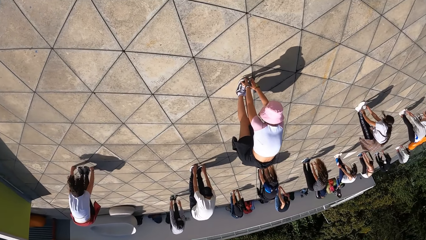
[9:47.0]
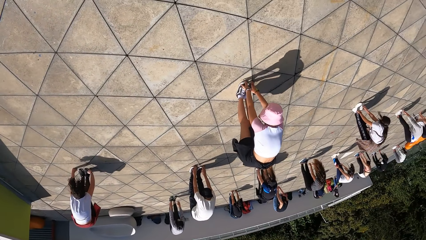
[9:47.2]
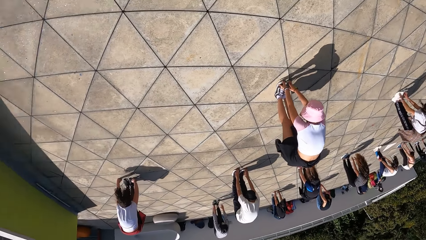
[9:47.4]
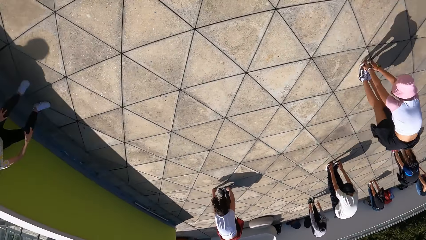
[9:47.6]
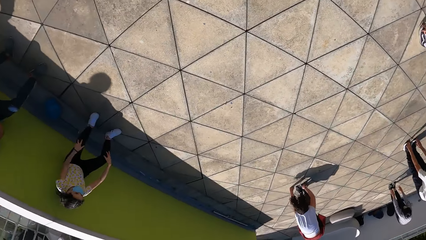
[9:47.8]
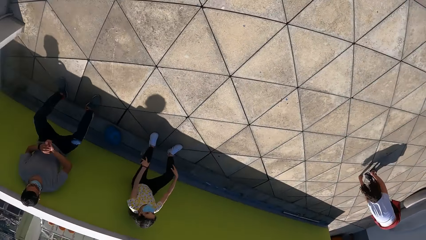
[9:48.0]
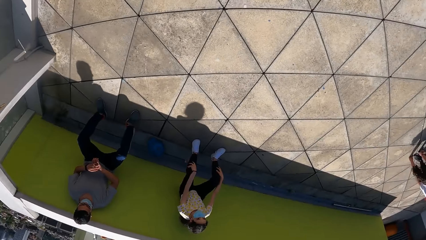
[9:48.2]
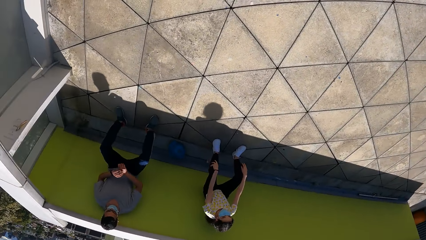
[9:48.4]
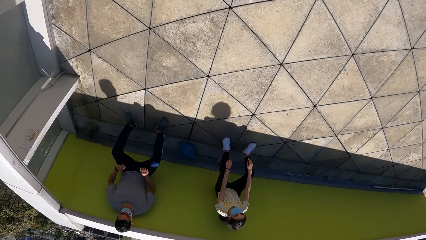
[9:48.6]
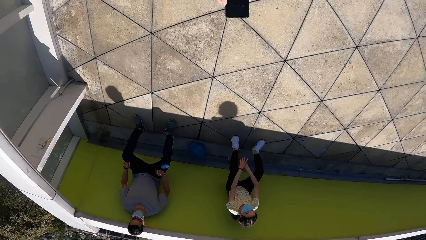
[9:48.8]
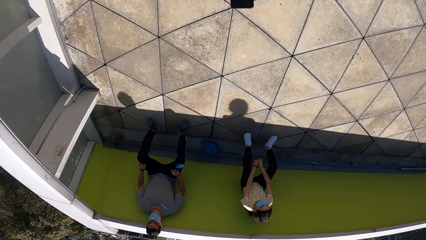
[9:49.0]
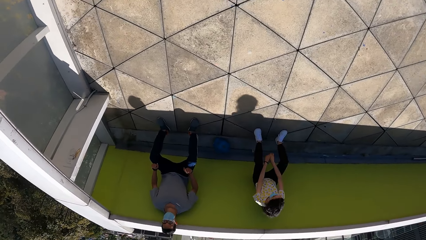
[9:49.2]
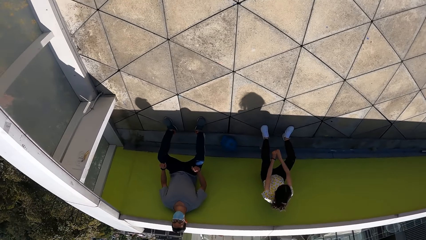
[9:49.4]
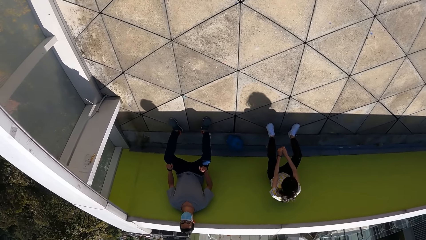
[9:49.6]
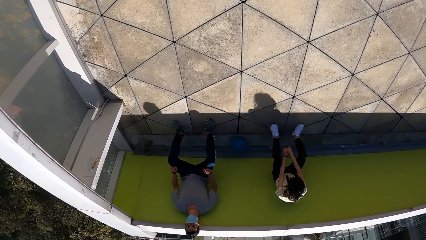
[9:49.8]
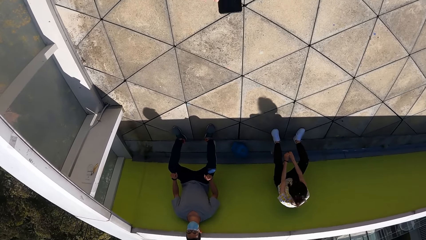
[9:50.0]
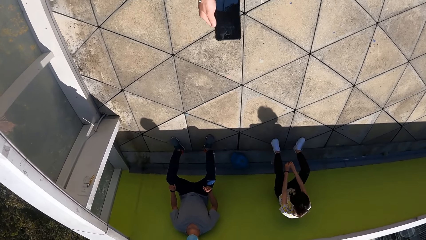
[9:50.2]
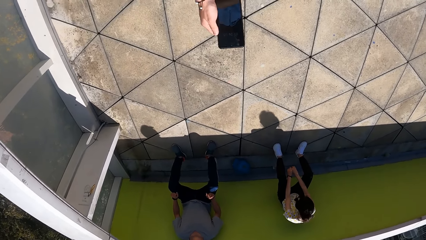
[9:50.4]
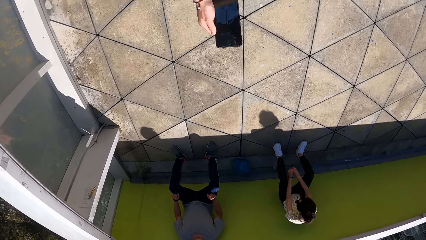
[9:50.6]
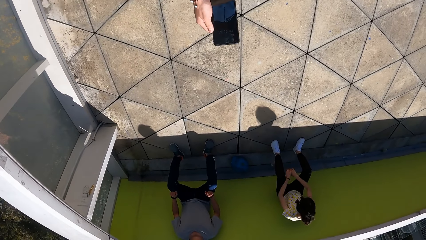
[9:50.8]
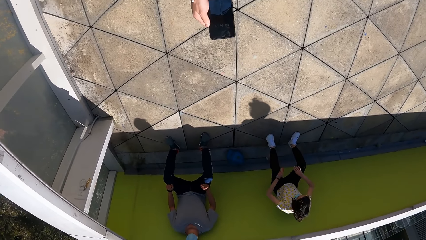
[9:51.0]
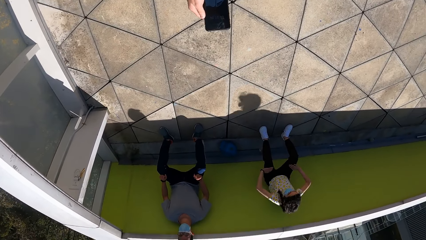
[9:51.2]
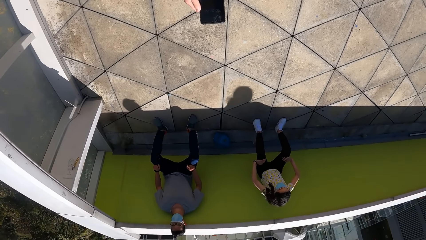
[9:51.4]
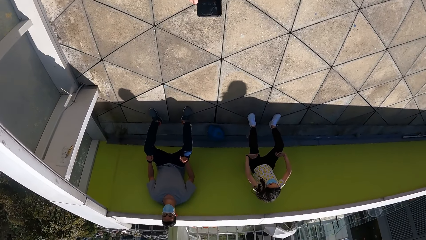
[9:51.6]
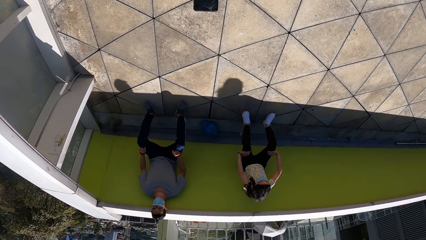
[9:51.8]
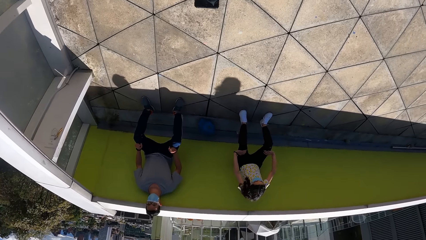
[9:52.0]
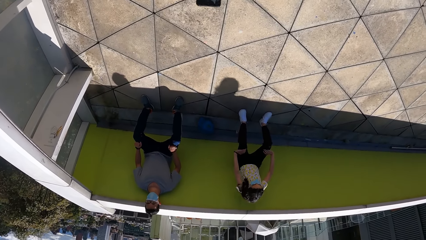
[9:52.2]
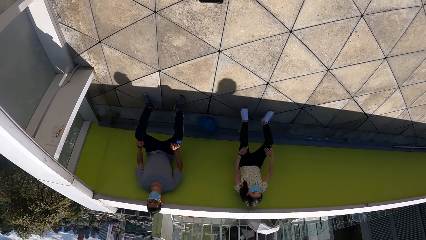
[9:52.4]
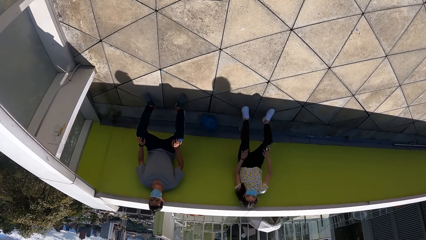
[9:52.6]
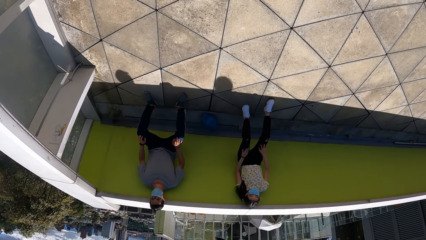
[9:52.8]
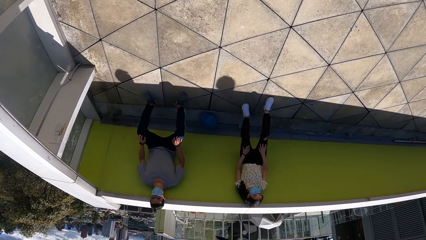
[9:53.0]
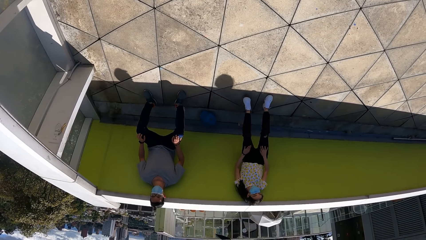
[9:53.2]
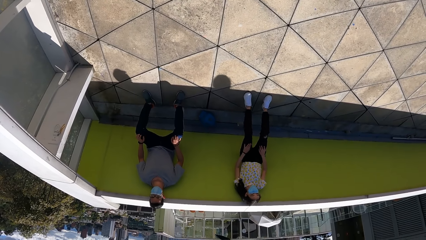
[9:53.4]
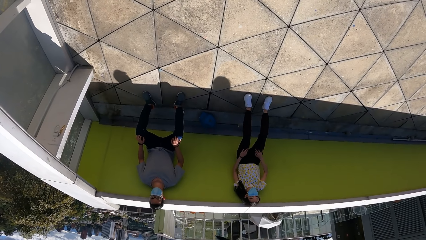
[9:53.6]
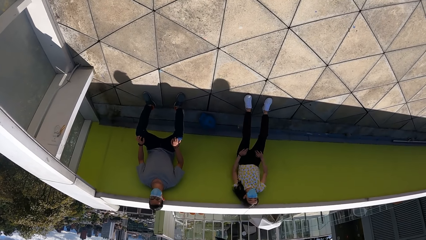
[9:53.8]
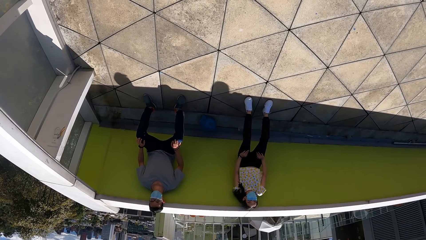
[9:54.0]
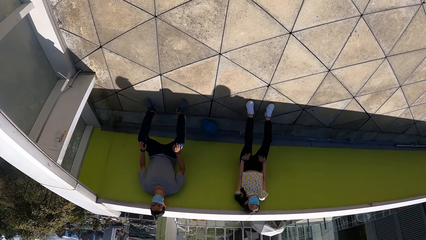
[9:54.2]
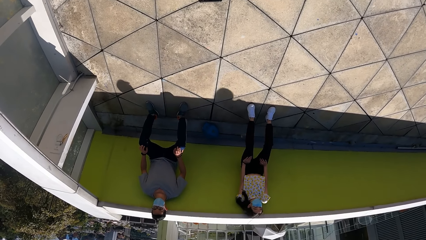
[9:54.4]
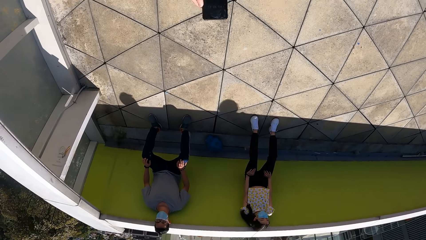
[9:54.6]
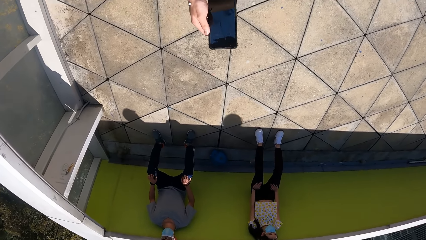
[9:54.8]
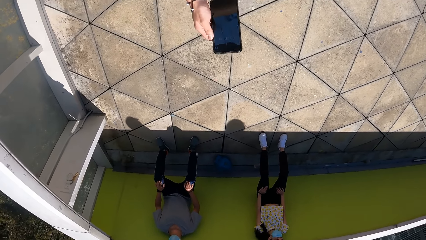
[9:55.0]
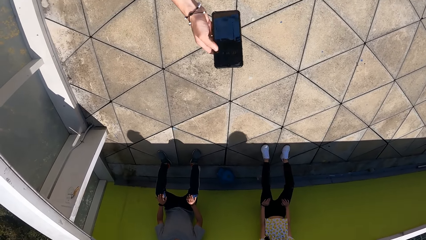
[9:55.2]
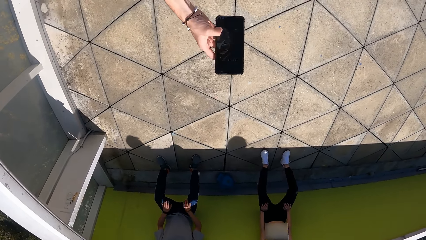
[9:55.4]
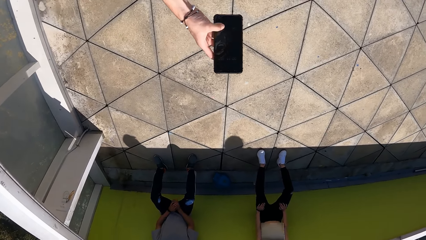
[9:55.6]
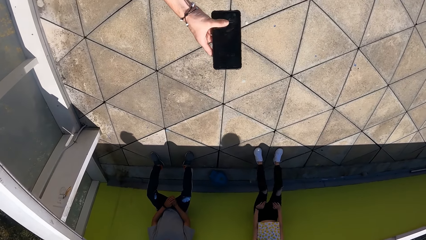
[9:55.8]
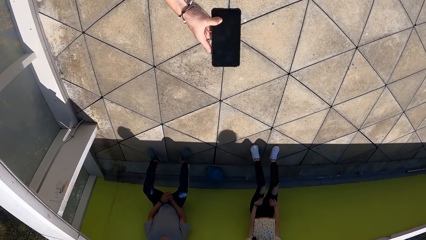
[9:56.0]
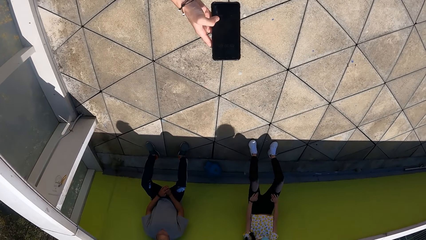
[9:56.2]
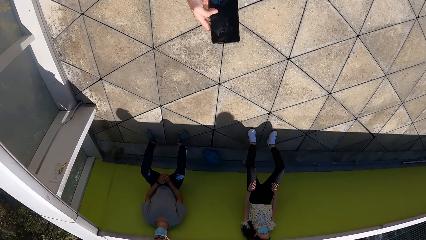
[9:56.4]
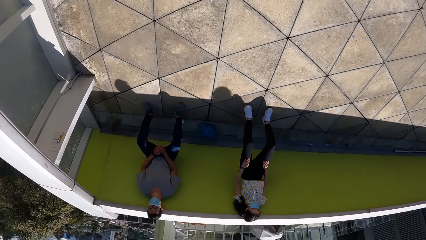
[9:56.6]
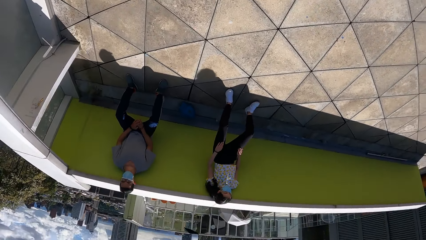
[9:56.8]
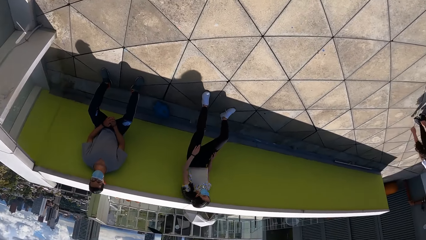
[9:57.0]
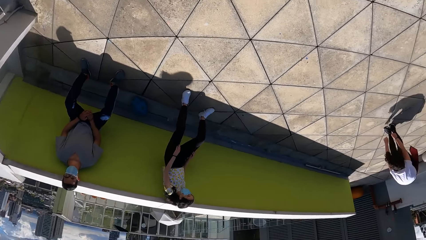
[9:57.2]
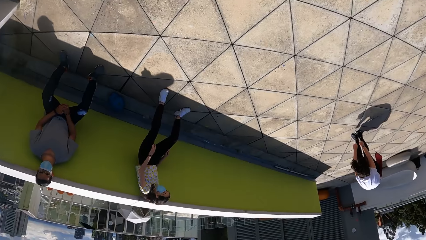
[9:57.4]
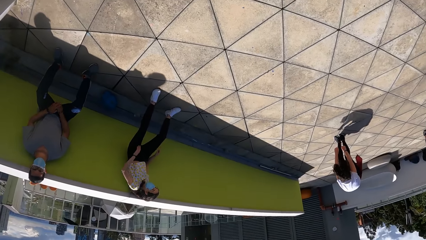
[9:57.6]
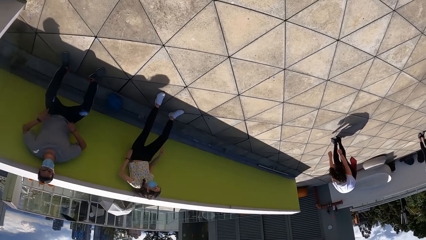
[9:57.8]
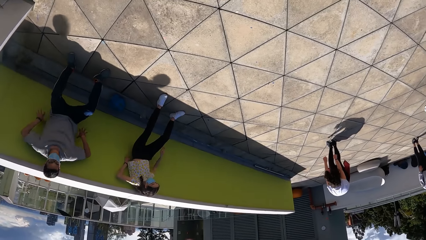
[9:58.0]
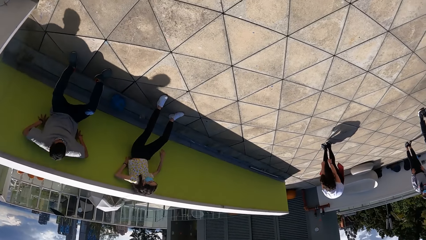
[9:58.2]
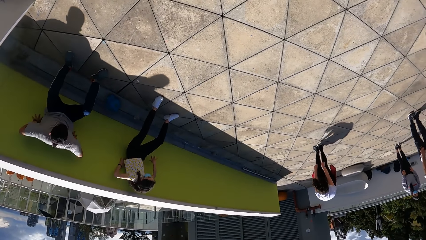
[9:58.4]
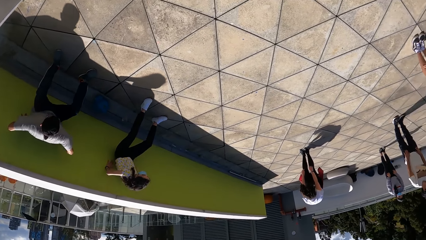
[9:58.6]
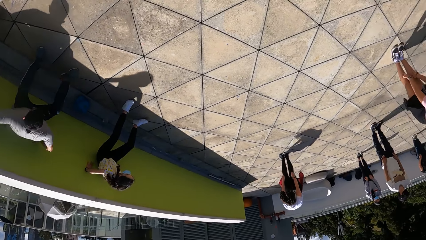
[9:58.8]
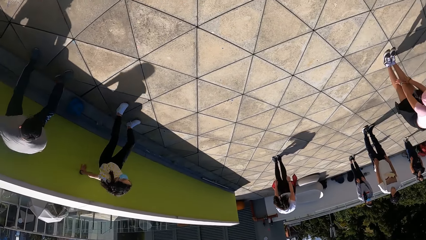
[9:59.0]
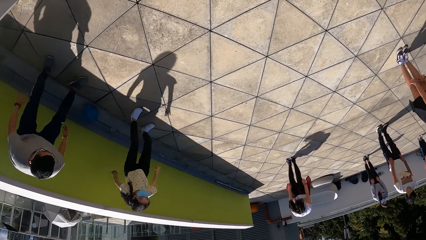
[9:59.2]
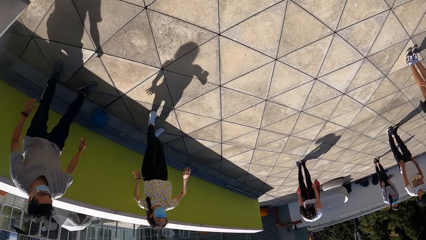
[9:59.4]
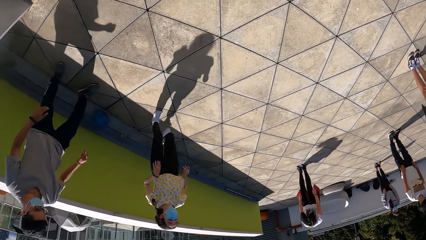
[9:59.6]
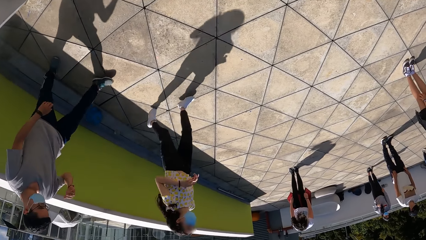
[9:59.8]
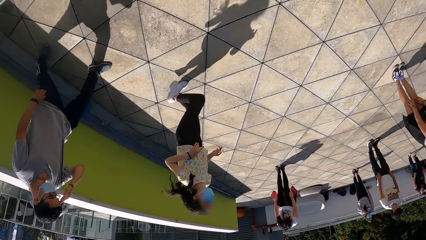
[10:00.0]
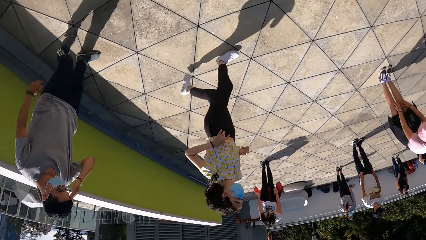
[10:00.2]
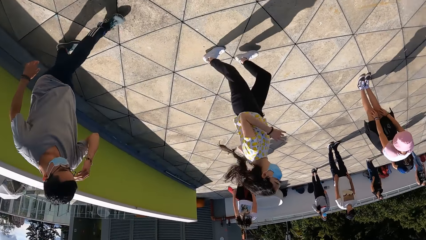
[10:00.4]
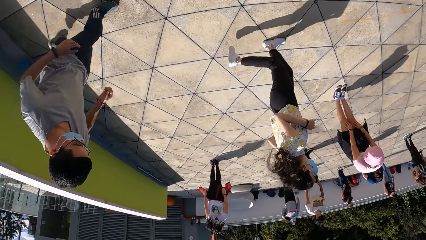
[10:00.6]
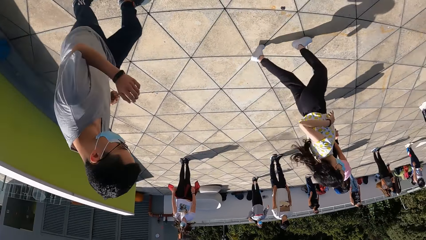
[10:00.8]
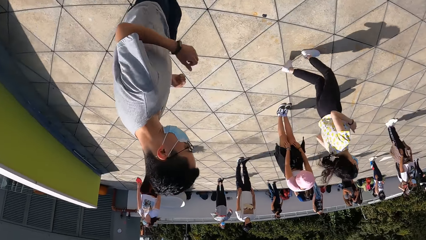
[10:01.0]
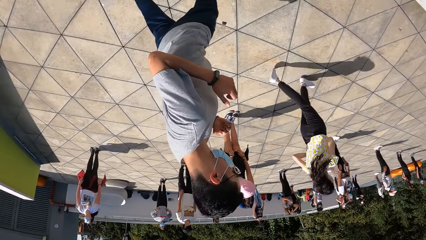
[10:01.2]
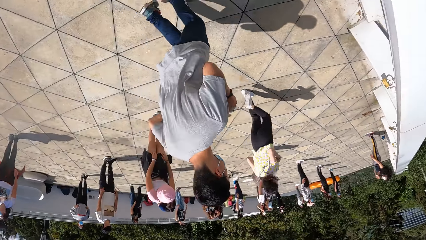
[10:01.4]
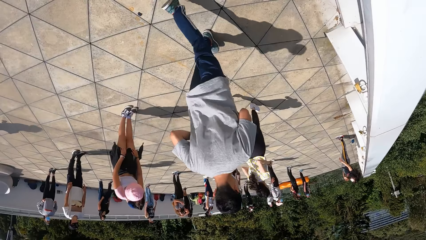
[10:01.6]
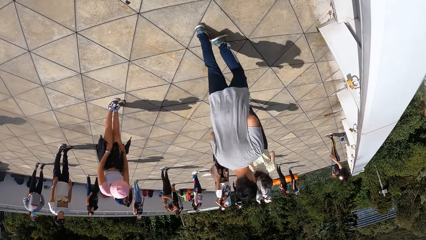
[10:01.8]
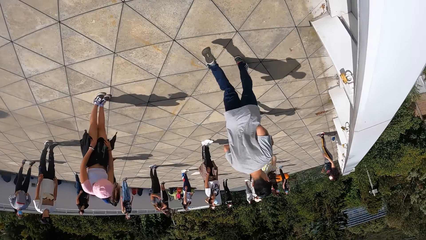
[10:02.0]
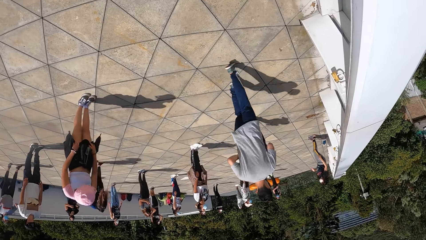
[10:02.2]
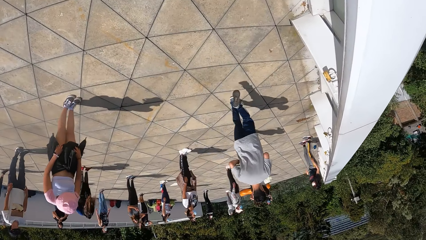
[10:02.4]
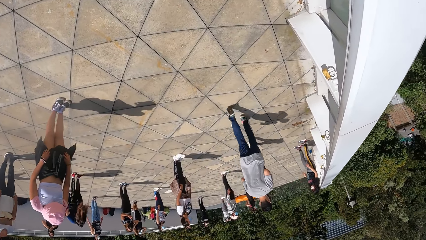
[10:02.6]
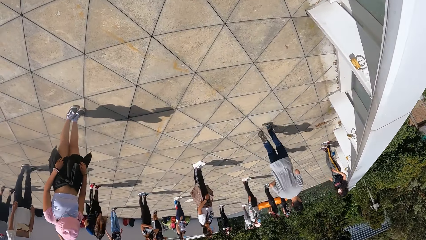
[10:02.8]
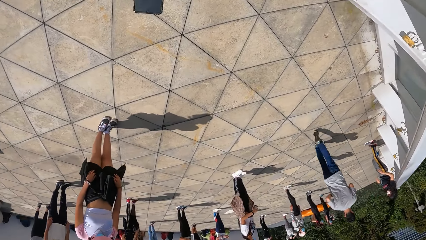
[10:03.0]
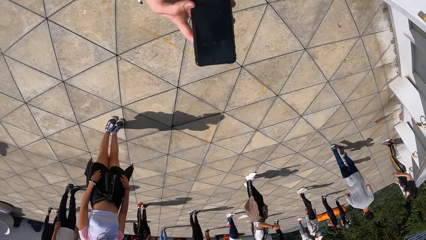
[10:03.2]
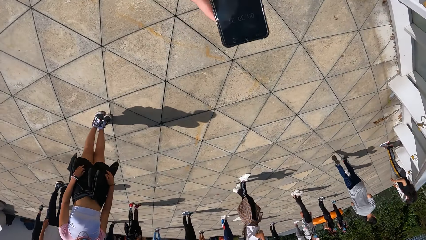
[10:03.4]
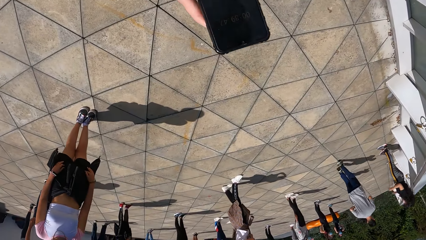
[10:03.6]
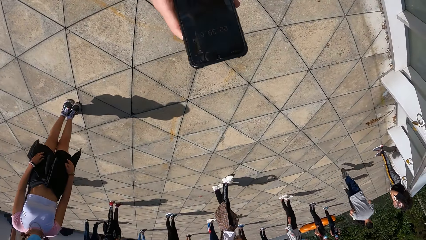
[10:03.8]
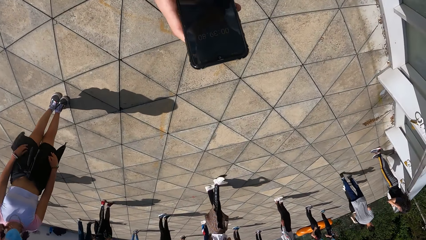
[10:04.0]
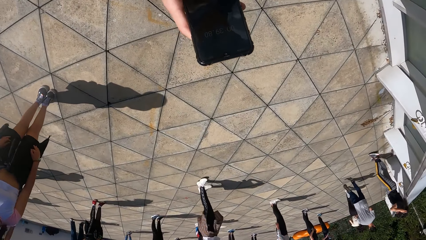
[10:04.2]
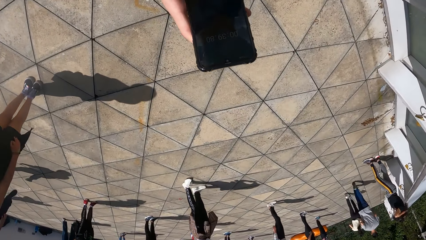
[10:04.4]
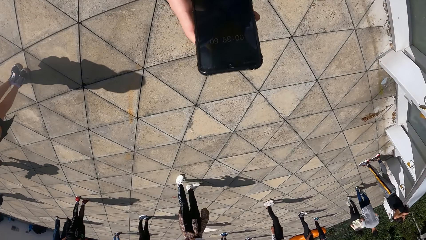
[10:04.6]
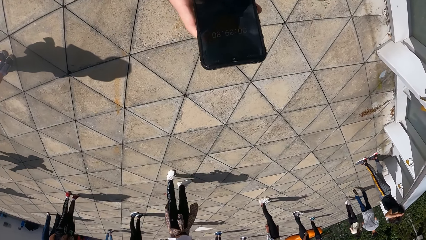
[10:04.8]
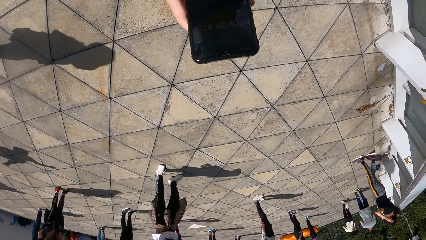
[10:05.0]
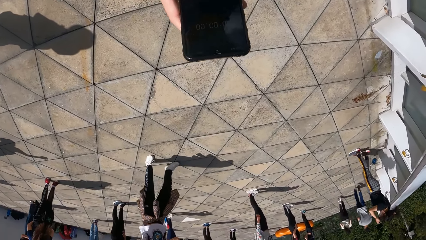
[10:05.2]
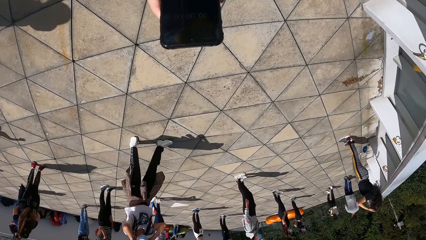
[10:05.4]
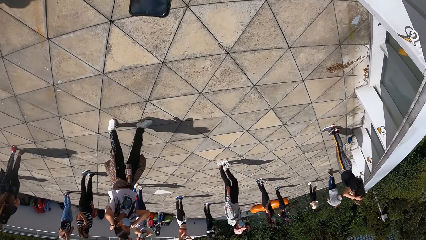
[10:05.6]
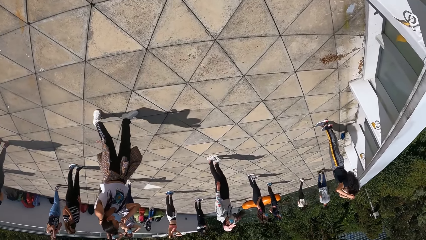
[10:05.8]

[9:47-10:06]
The camera wearer stares at the cellphone. He operates the phone with his right hand. He stares at the people doing workout. The man and the woman run together. The camera wearer operates the phone with his right hand. He scrolls on the cellphone.
